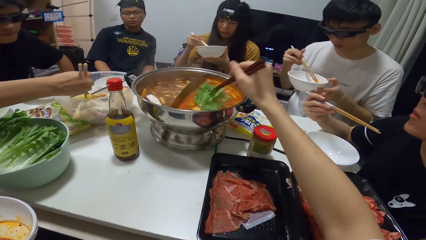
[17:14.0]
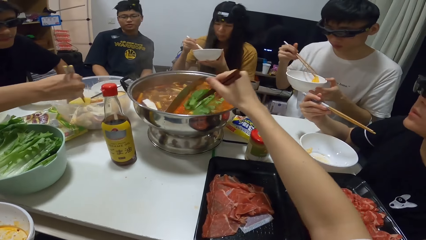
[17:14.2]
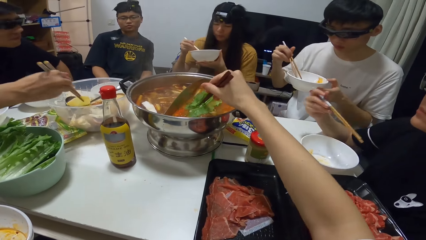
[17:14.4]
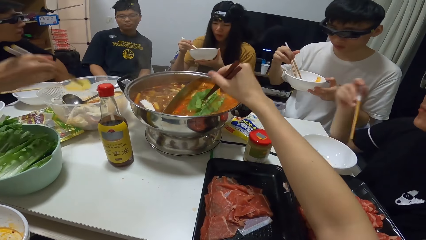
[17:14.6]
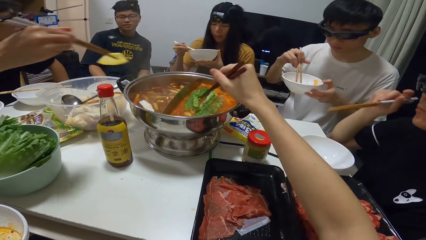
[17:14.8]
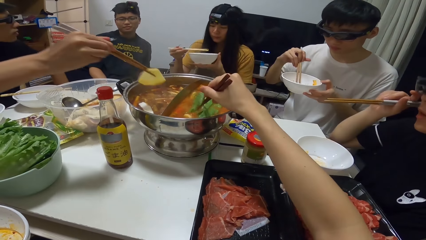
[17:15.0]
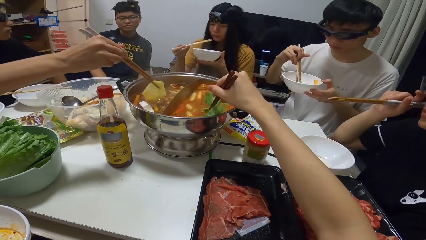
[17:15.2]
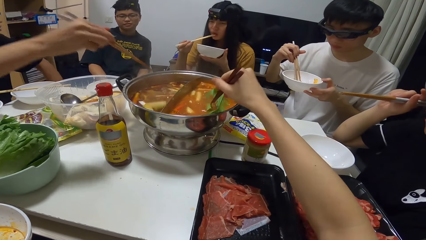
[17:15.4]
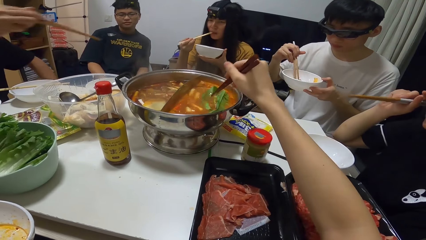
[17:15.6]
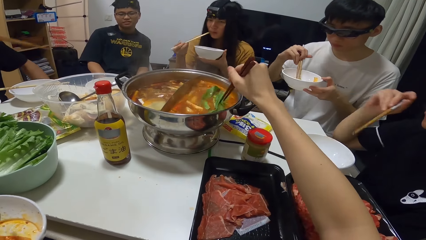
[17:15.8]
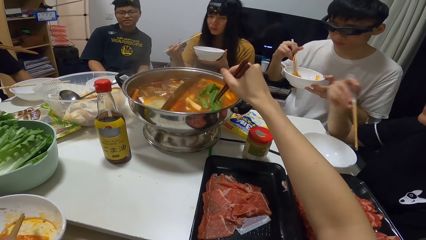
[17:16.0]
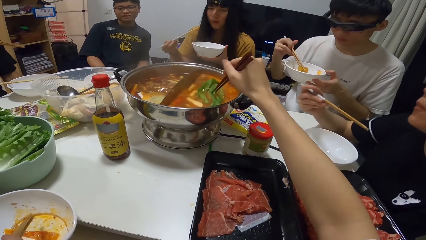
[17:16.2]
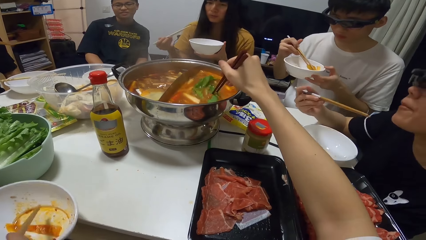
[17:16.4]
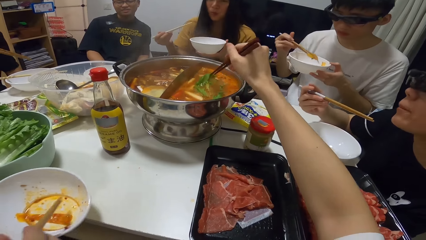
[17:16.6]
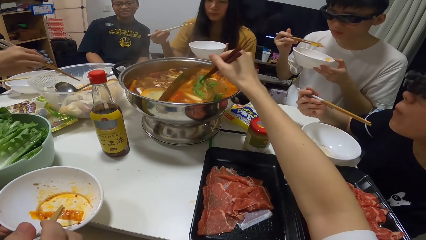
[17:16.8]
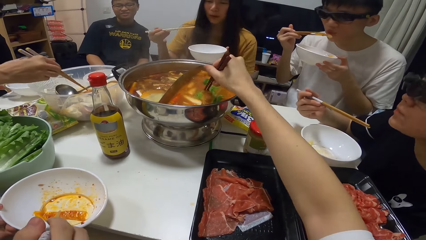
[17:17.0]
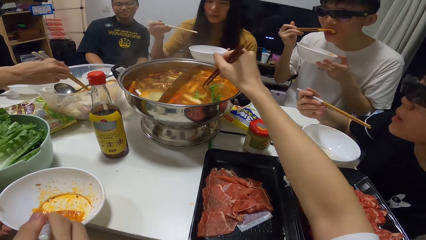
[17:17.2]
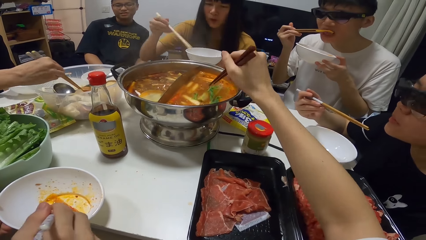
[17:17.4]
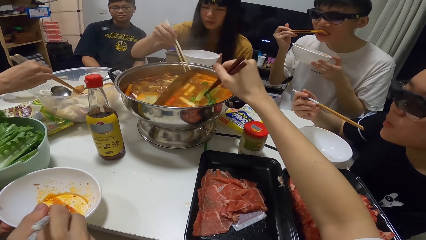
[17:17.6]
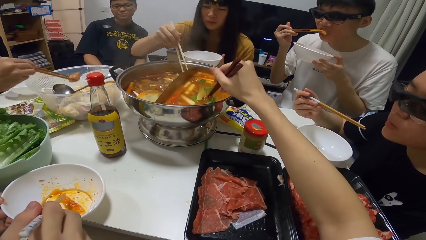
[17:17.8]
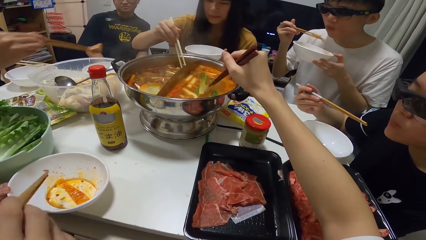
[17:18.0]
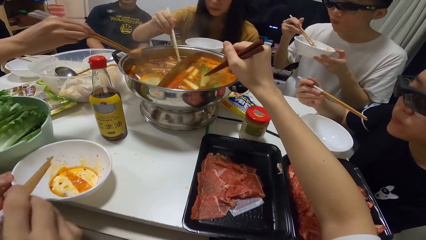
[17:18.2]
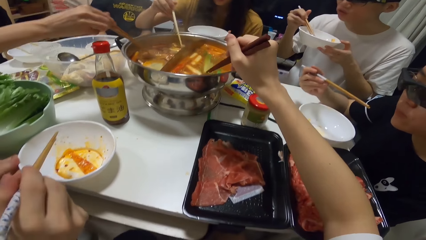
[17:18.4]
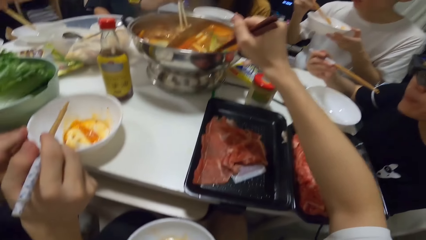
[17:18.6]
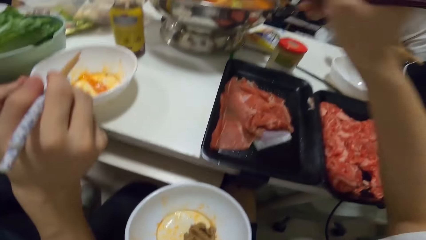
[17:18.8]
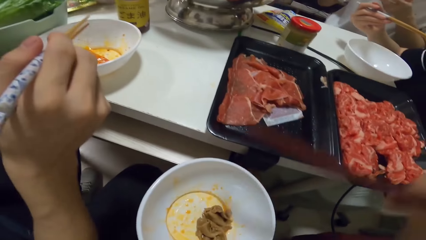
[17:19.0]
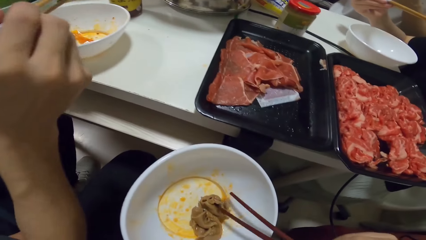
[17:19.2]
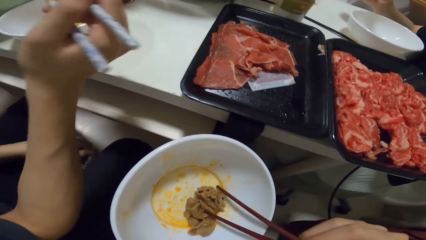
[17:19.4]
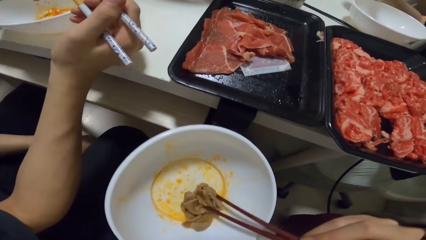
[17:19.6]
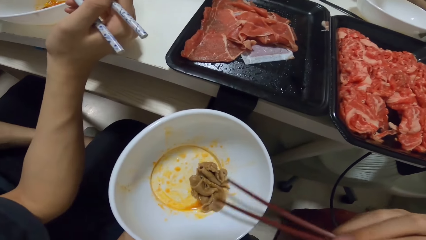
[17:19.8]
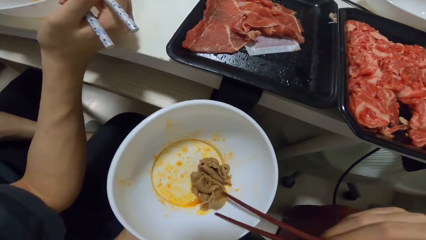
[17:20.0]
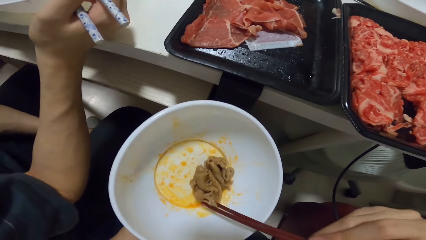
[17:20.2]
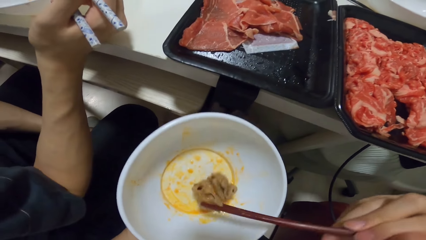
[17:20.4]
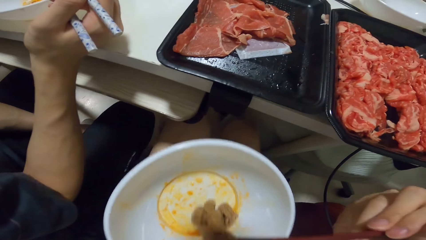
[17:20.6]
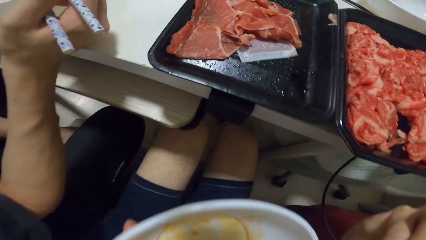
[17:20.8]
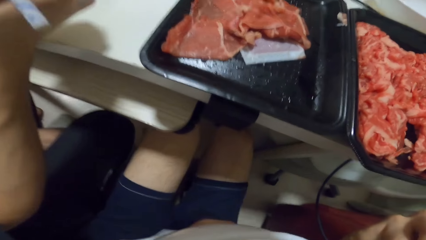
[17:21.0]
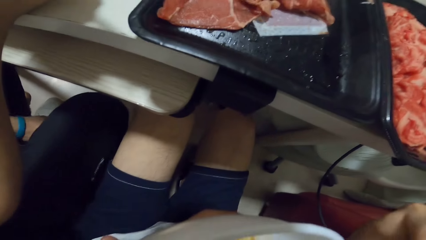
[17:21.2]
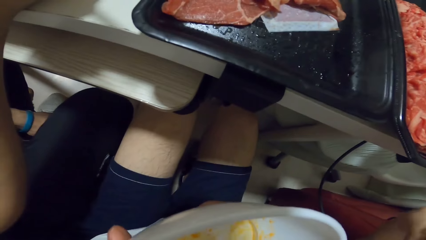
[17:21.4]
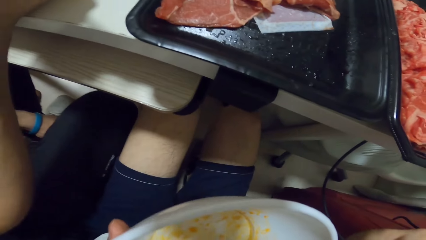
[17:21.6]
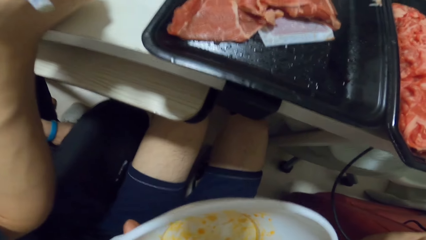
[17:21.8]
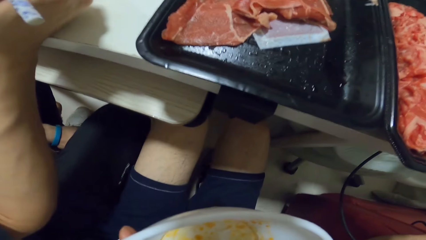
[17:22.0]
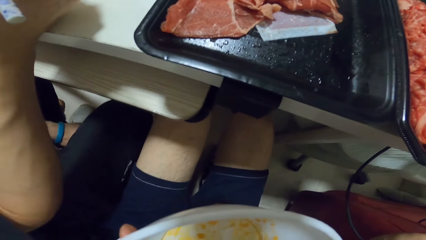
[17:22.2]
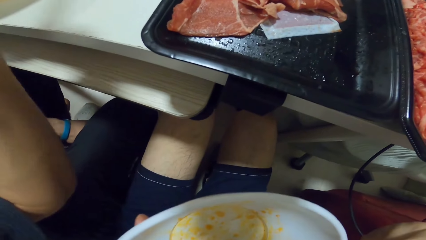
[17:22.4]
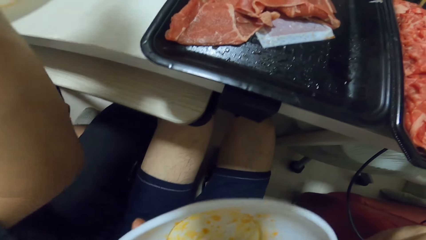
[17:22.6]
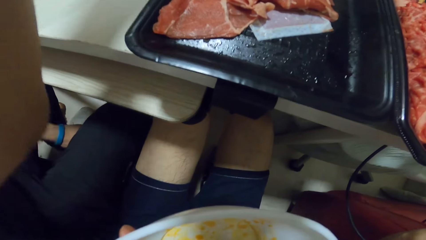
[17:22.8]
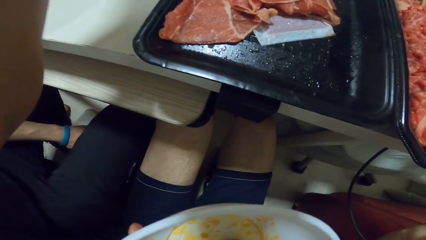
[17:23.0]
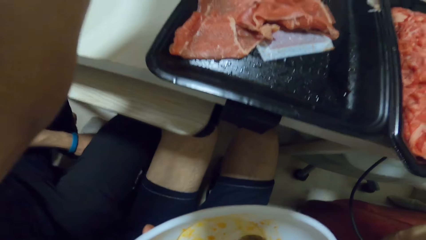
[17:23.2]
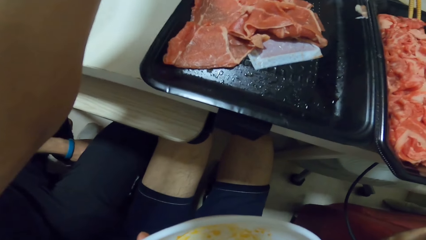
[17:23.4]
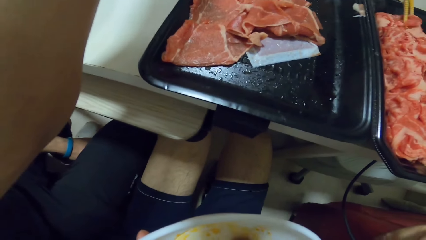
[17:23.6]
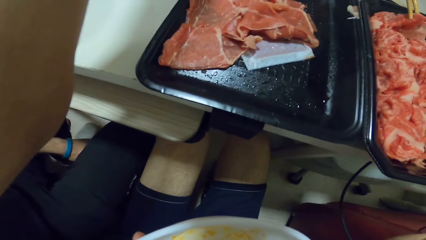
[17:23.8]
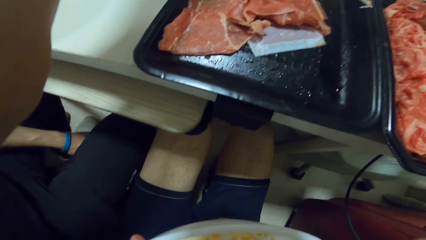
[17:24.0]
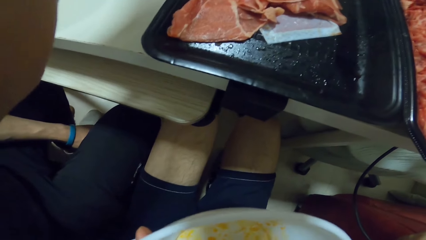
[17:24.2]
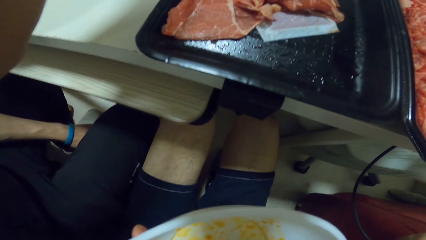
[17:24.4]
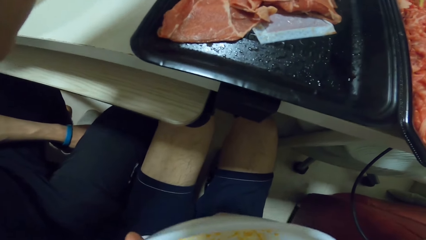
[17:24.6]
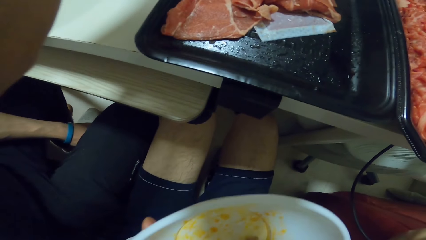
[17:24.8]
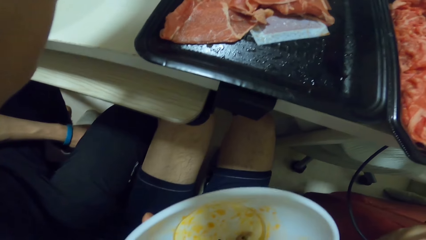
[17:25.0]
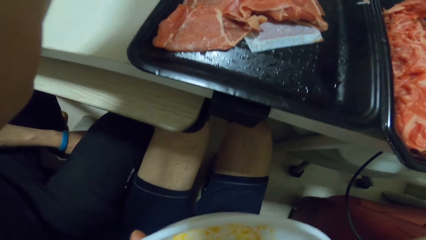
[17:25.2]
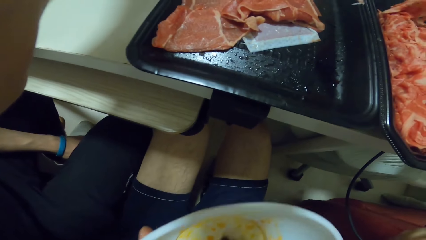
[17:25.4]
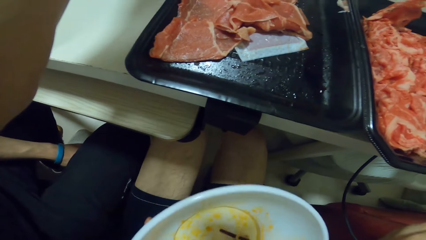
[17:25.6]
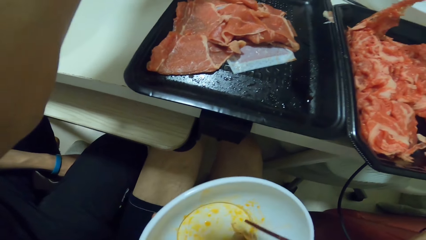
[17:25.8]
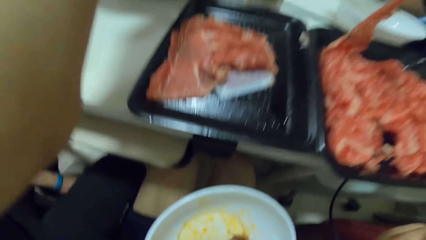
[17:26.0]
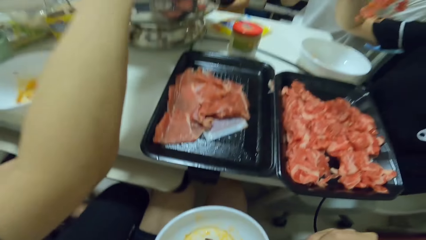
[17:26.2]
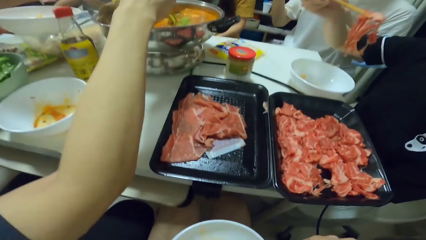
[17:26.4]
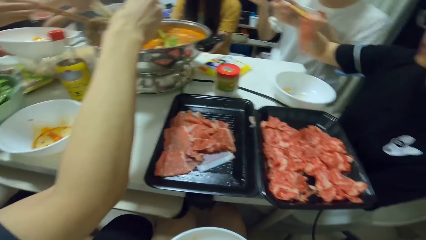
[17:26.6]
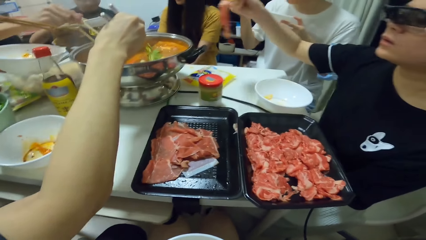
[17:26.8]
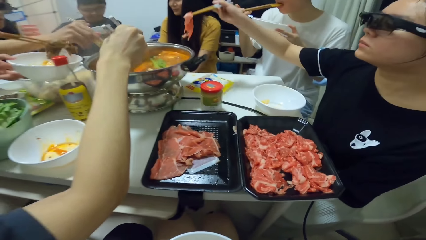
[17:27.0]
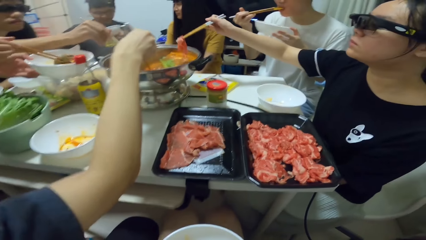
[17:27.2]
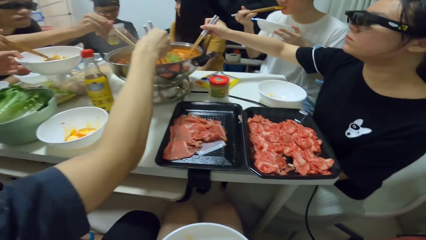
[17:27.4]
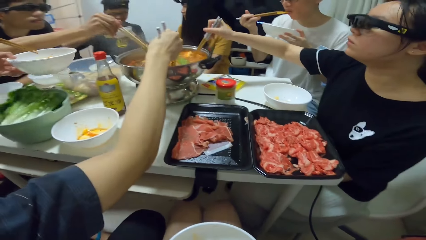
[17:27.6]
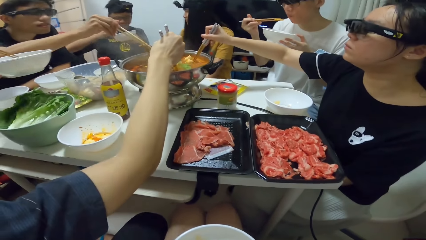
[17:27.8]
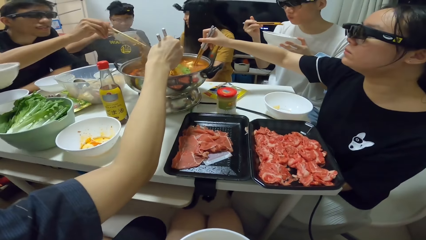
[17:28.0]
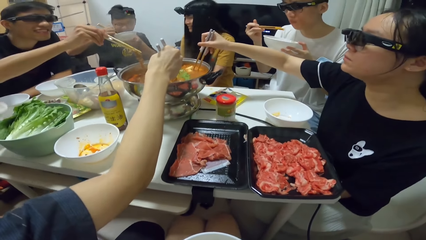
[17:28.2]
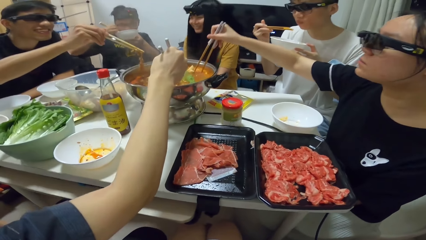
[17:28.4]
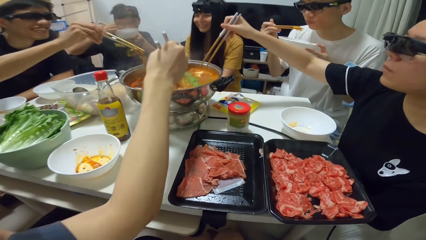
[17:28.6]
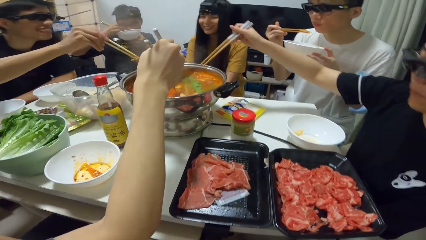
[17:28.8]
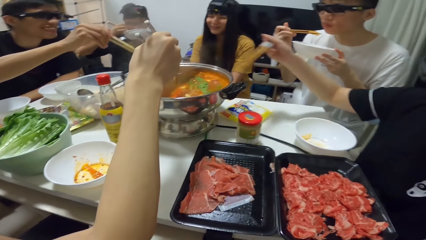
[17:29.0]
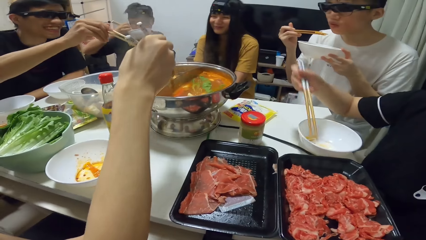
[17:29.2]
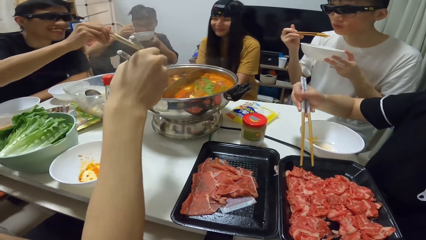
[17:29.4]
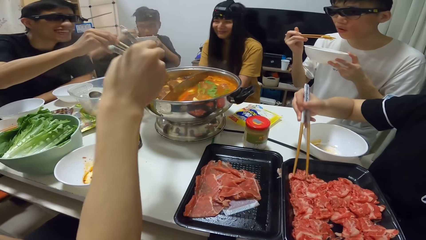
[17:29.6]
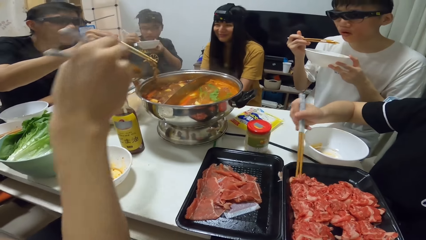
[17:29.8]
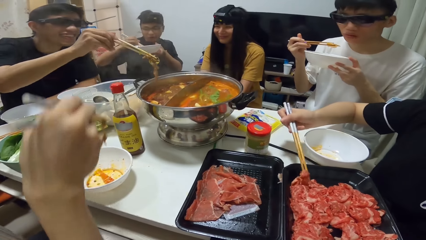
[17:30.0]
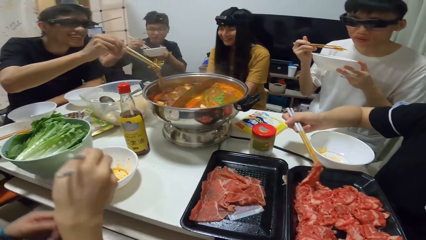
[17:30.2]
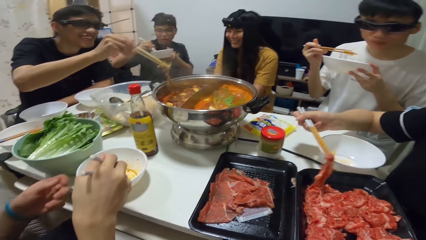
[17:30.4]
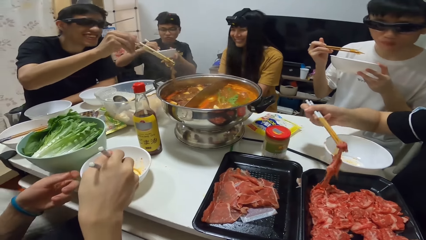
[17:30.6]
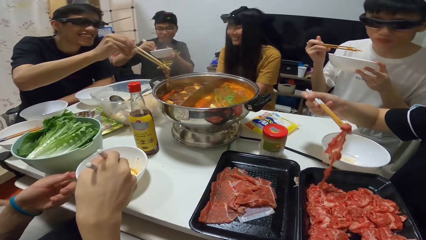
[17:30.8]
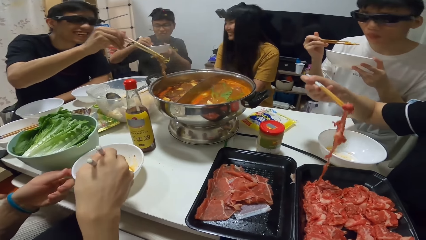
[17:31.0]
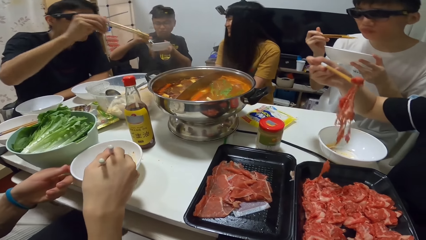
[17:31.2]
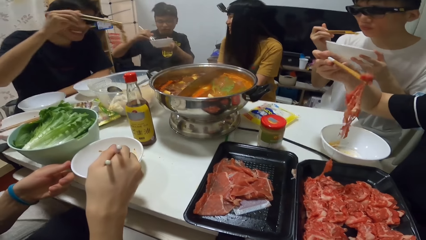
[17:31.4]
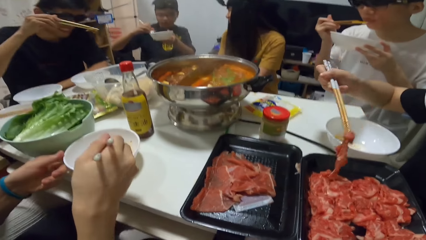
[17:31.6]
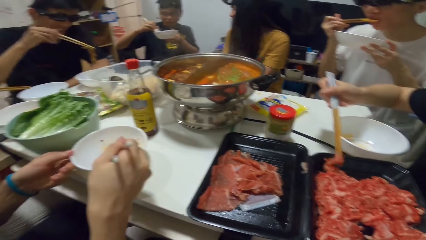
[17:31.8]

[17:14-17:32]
The camera wearer puts the lettuce leaf or vegetables into the pot. A woman picks a piece of potato from a bowl with chopsticks in her right hand. The camera wearer soaks the vegetables in the soup. The woman puts the piece of potato into the pot. Another woman eats the food. The first woman picks a piece of potato from the bowl with chopsticks in her right hand. Another woman picks food from the pot with chopsticks in her right hand. The first woman puts the piece of potato into the pot. The camera wearer takes the food with the chopsticks. He eats from the bowl in his left hand. Another woman picks a piece of meat with chopsticks in her right hand. The first woman picks food from the pot with chopsticks in her right hand. A man eats from the bowl. The woman with the meat puts the piece of raw meat into the pot. Another man picks food from the pot with chopsticks in his right hand. Another man picks food from the pot with chopsticks in his right hand. The woman with the meat picks a piece of meat with chopsticks in her right hand. The second man puts the food into the bowl on the table.
